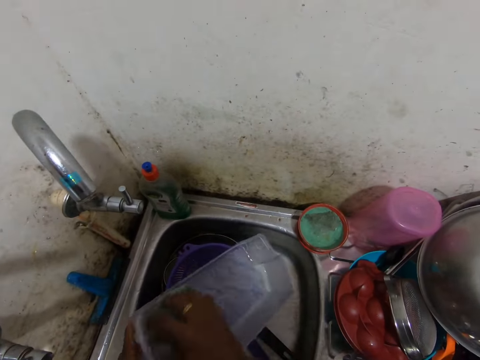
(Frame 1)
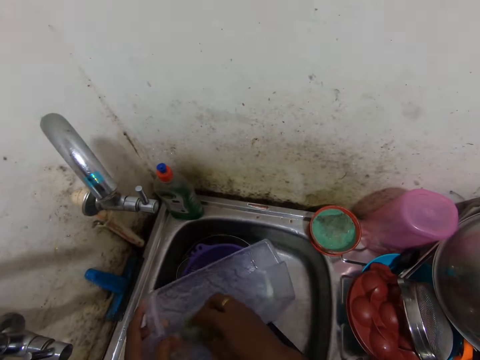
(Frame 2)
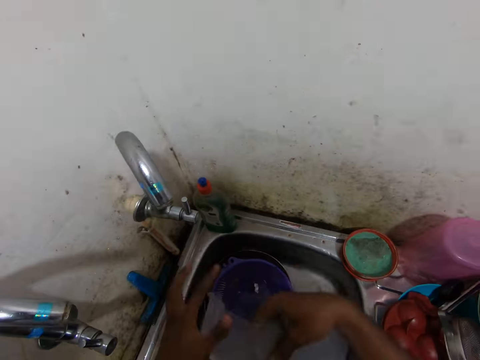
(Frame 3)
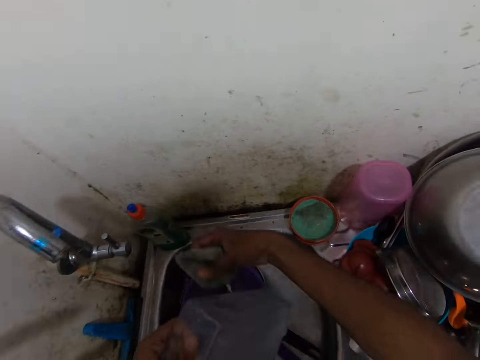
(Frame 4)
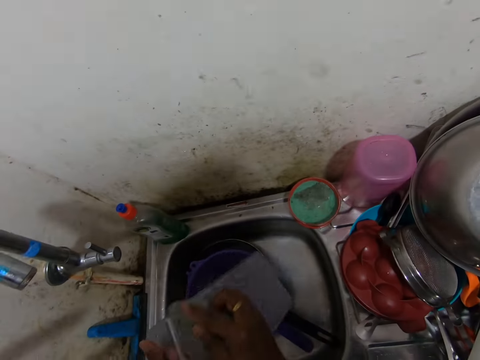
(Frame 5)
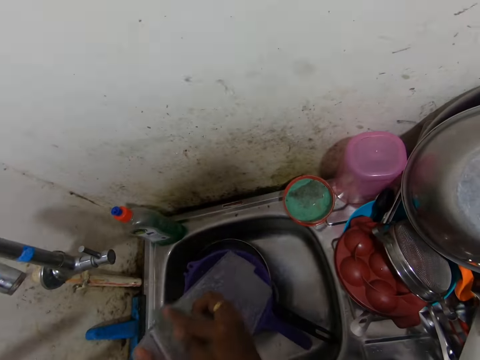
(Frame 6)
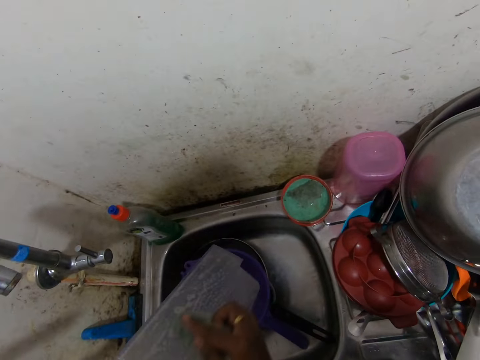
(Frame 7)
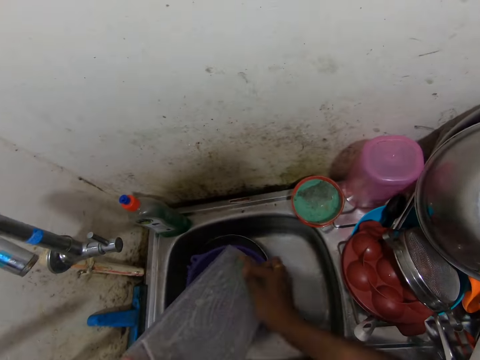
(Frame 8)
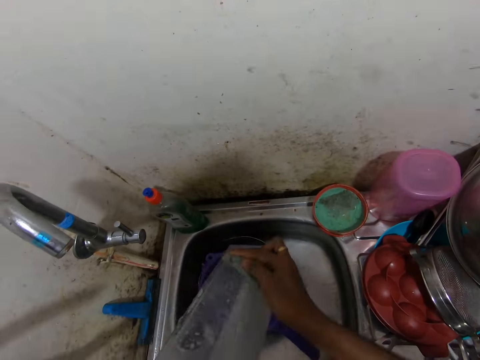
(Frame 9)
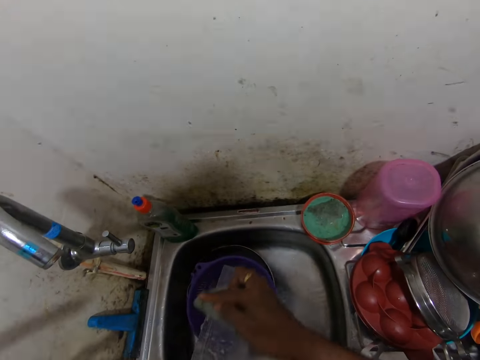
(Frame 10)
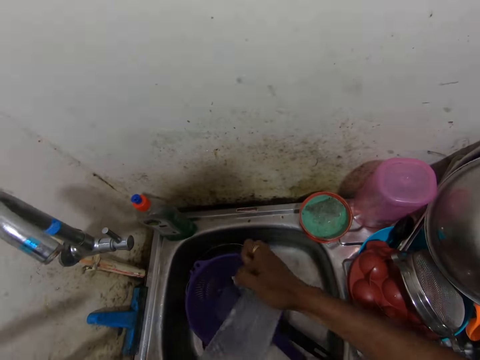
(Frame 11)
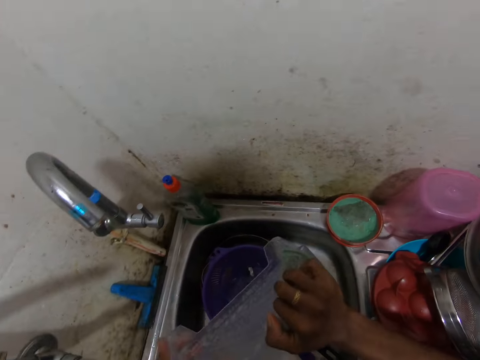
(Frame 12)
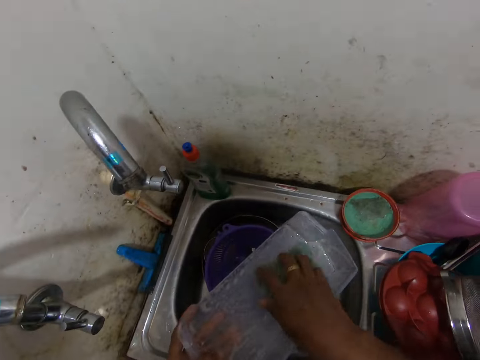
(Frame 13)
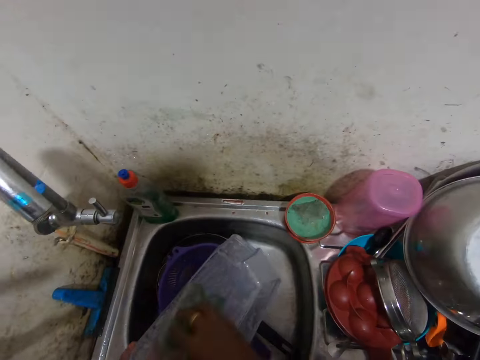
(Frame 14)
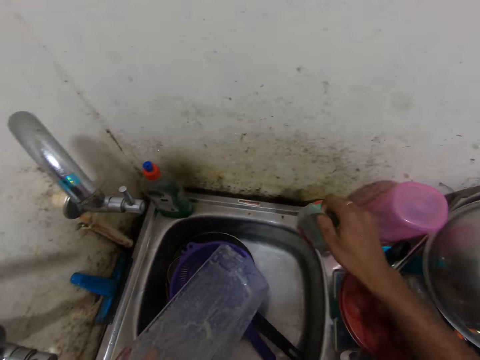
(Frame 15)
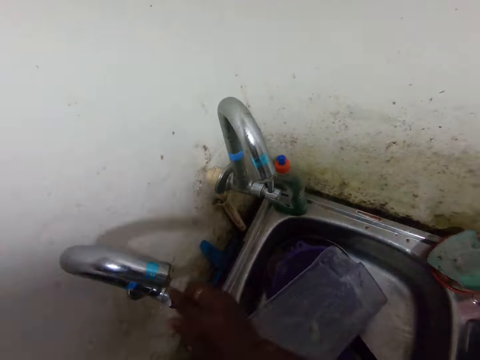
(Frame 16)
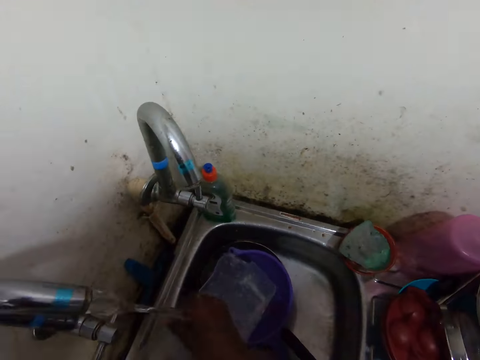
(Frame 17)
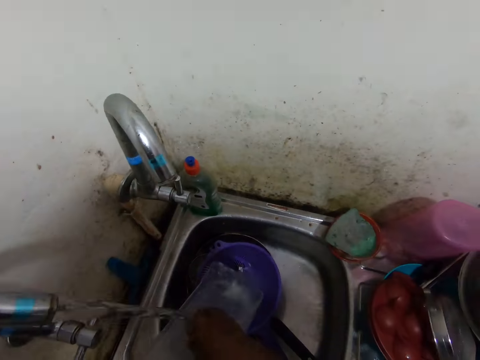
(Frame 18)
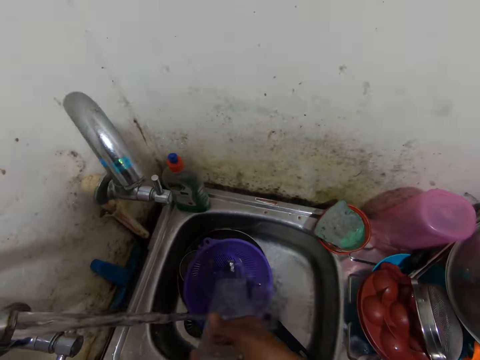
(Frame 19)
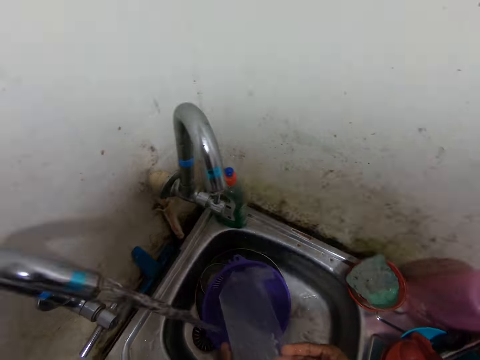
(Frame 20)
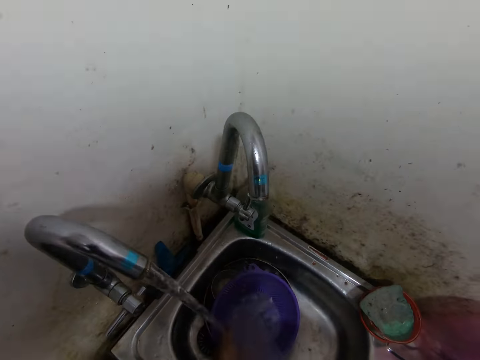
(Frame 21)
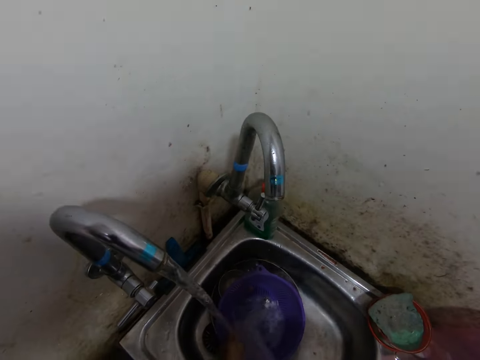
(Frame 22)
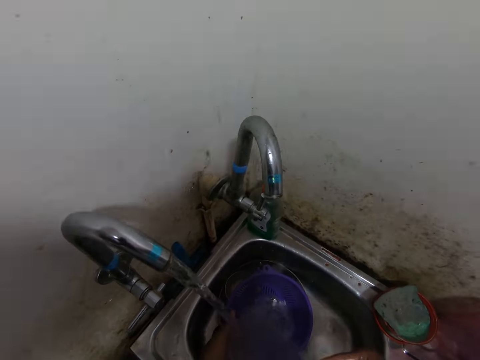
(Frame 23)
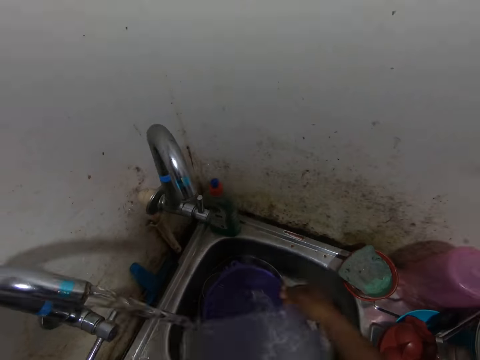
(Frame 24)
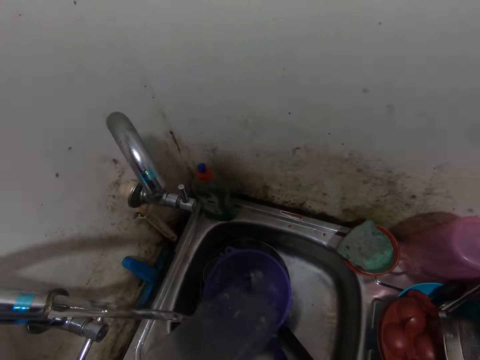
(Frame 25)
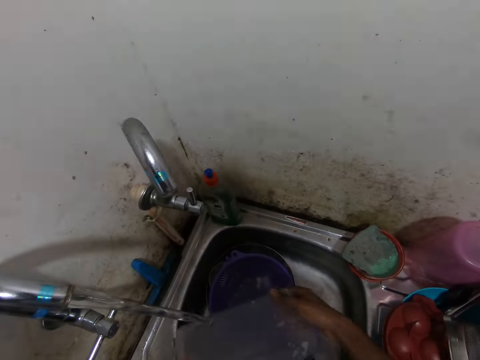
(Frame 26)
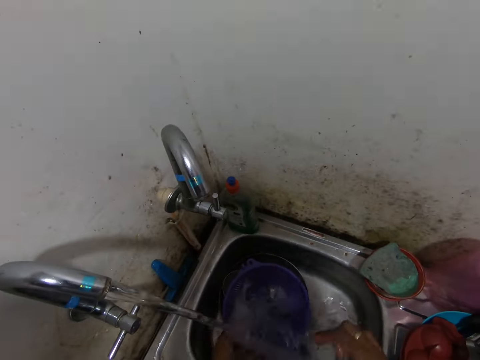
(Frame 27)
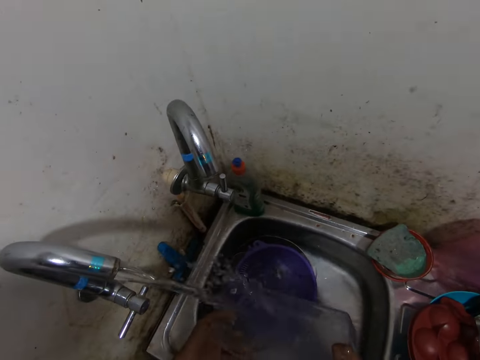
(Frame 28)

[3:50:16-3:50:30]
The camera wearer drops the sponge in the sponge case on the kitchen sink with her right hand. She turns on the tap at the kitchen sink with her right hand. She rinses the refrigerator's shelf compartment with water from the tap in the kitchen sink with her hands. She pours water from the refrigerator's shelf compartment into the sink with her right hand. She rinses the refrigerator's shelf compartment with water from the tap in the kitchen sink with her hands.

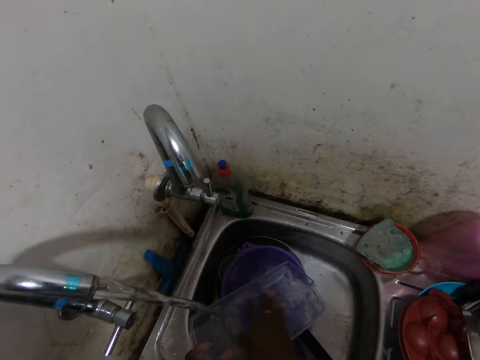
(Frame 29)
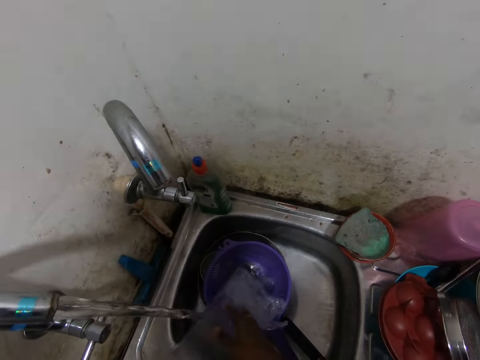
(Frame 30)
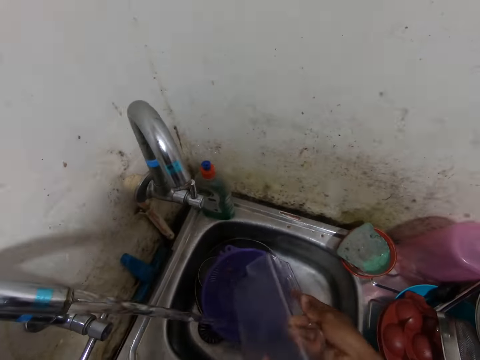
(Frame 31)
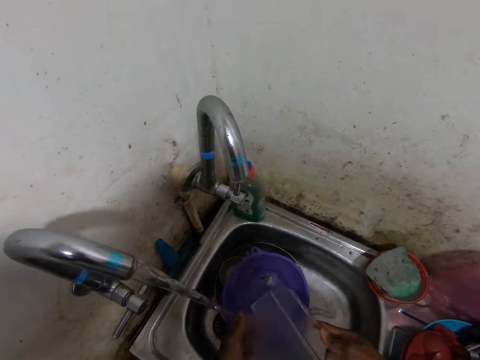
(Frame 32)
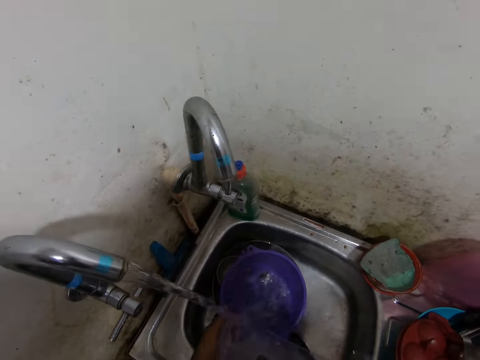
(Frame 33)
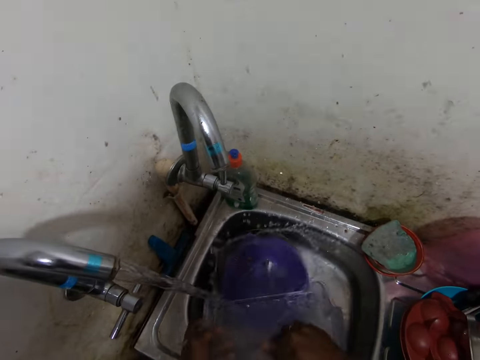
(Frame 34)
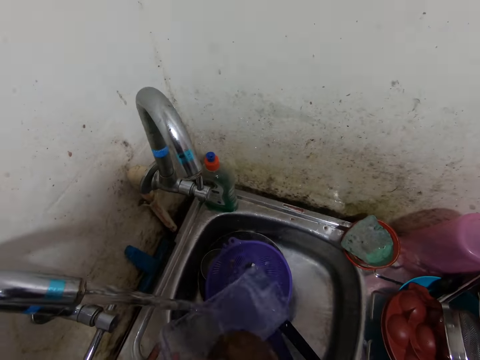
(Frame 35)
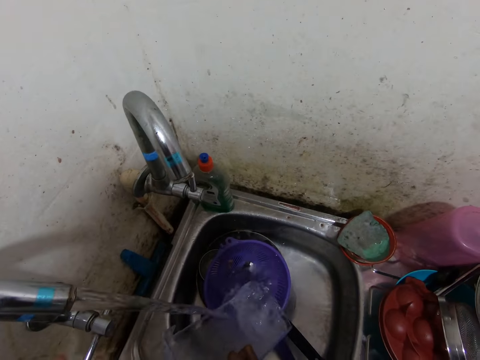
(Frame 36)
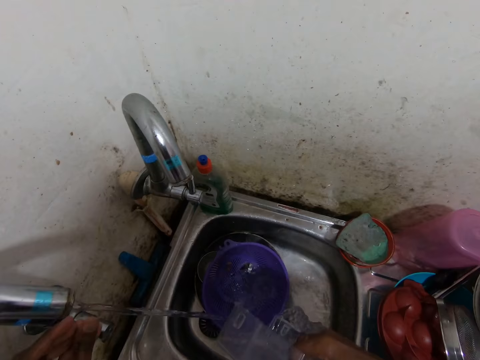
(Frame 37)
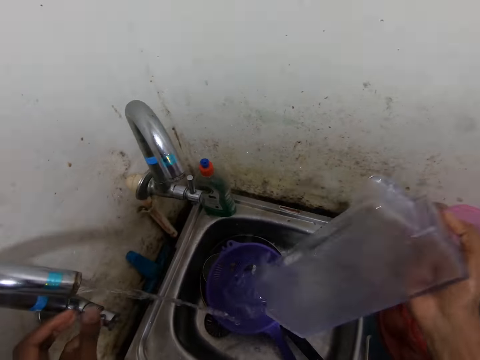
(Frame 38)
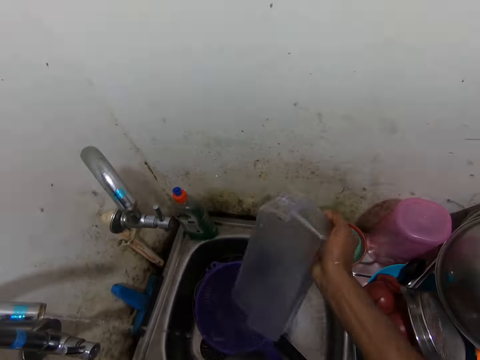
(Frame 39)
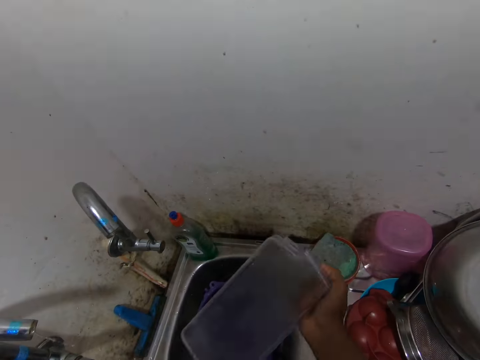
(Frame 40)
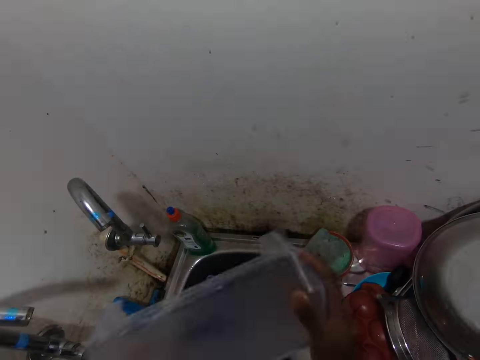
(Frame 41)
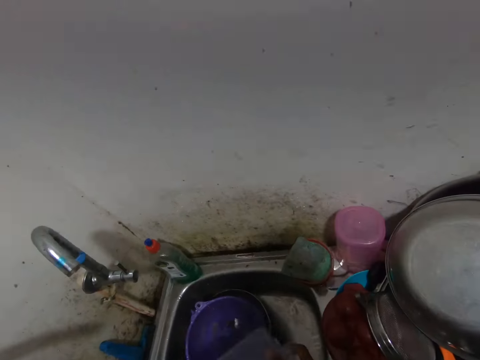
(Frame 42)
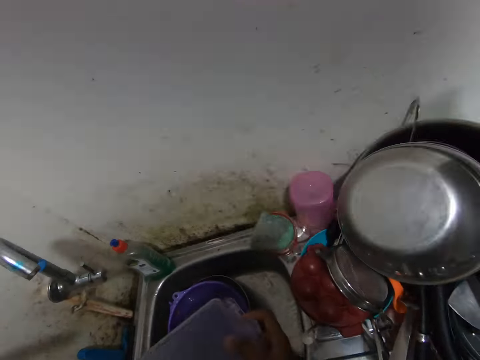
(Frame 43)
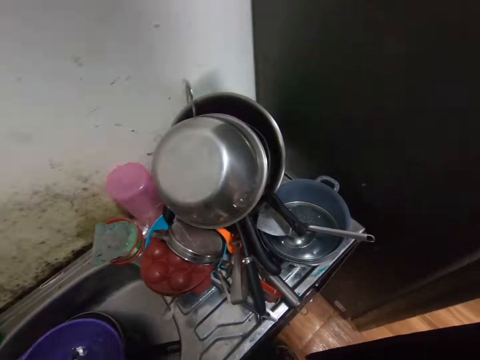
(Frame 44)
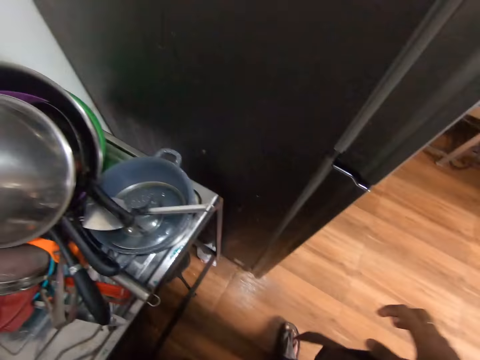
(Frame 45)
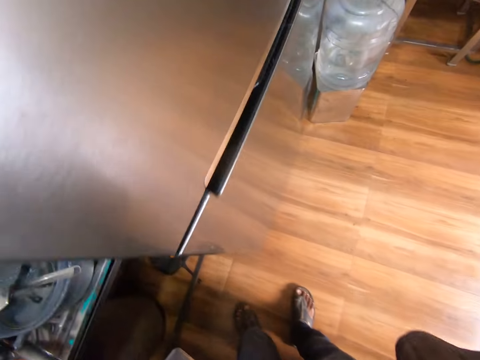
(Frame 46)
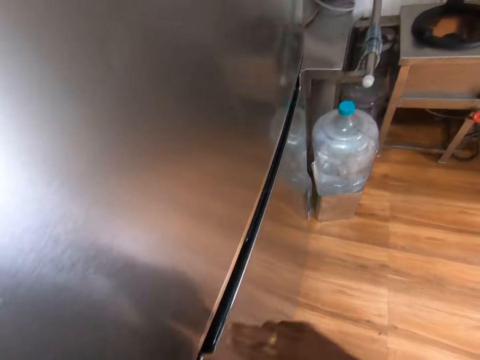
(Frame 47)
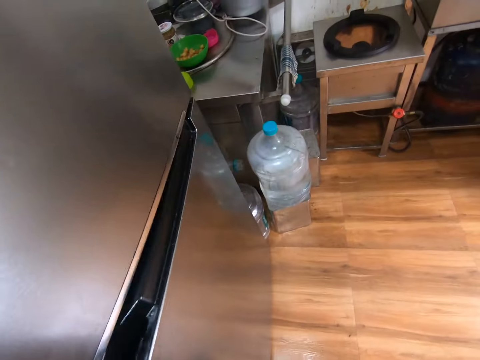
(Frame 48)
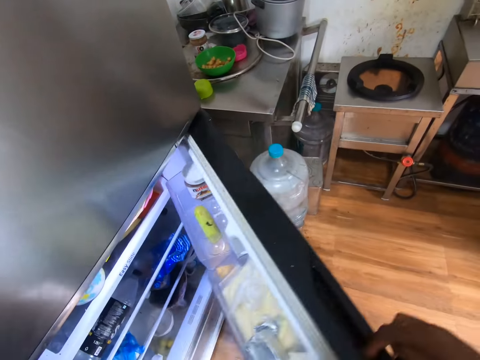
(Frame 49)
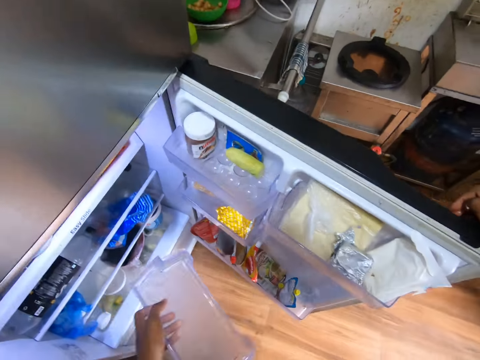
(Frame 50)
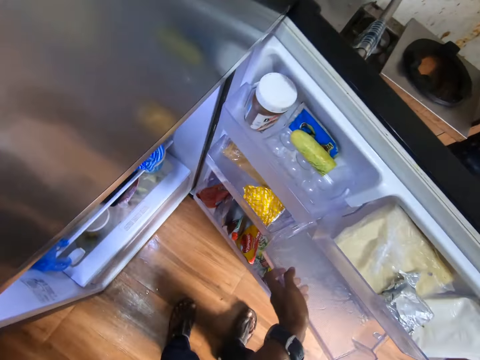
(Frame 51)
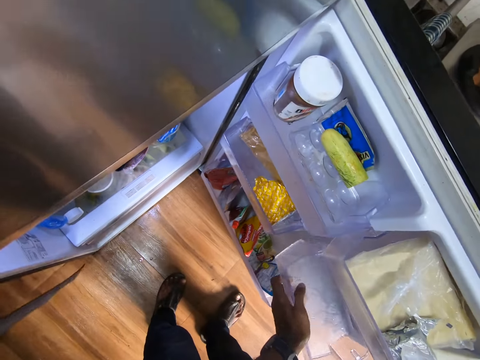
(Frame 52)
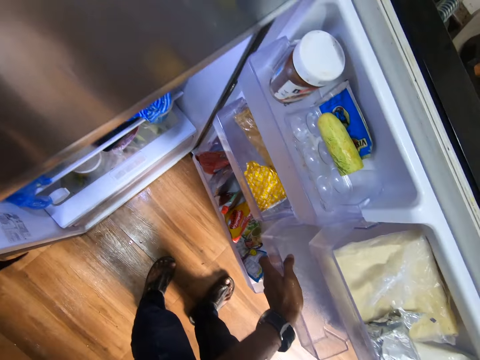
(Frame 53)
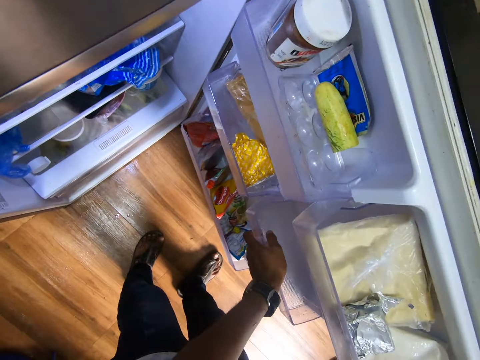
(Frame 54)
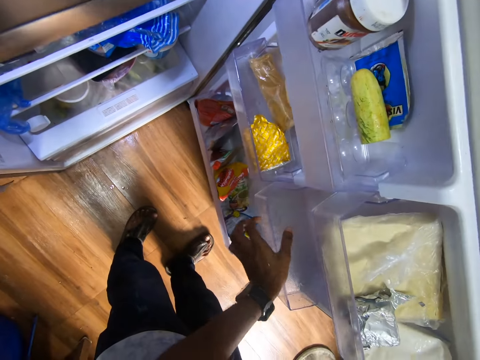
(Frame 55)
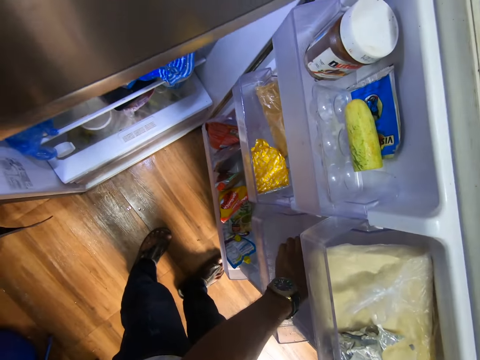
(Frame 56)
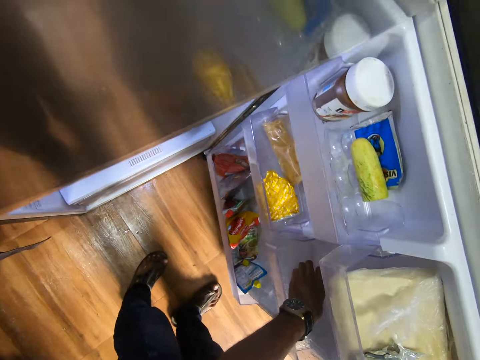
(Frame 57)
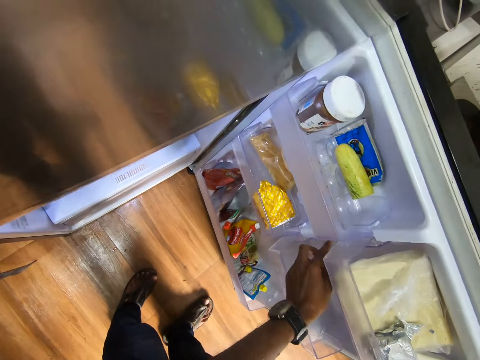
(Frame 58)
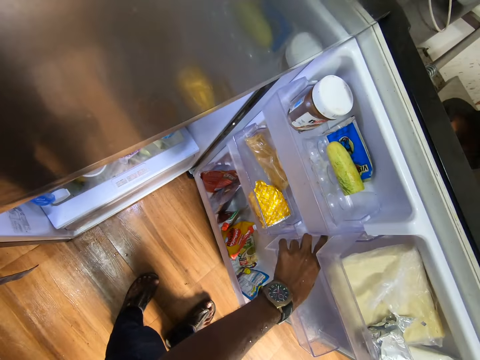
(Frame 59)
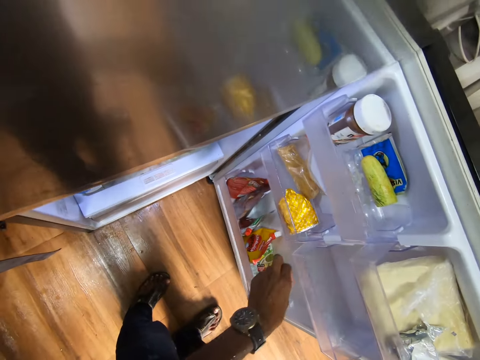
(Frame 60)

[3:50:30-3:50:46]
The camera wearer shakes off water droplets from the refrigerator's shelf compartment with her right hand. She turns off the tap in the kitchen sink with her left hand. She shakes off water droplets from the refrigerator's shelf compartment with her hands. She opens the refrigerator with her right hand. She places the refrigerator's shelf compartment in the refrigerator with her left hand. She adjusts the refrigerator's shelf compartment in the refrigerator with her left hand. She touches the refrigerator with her left hand.
